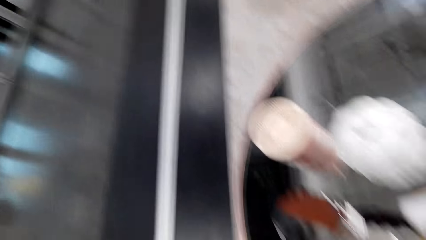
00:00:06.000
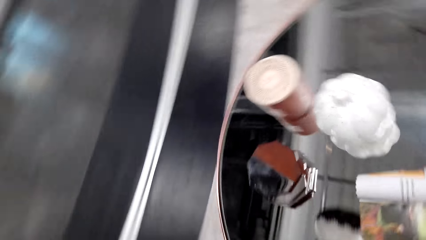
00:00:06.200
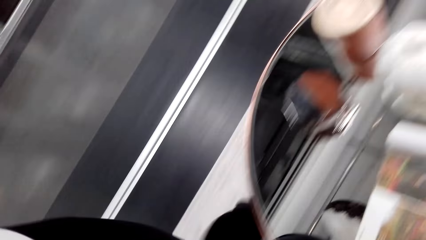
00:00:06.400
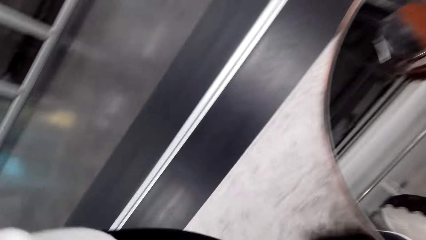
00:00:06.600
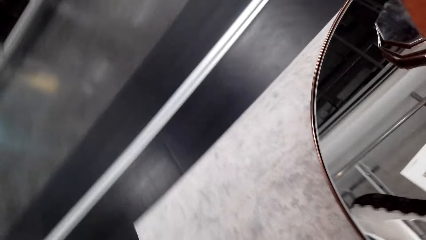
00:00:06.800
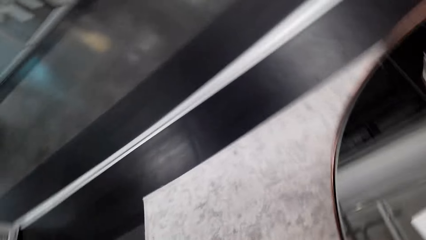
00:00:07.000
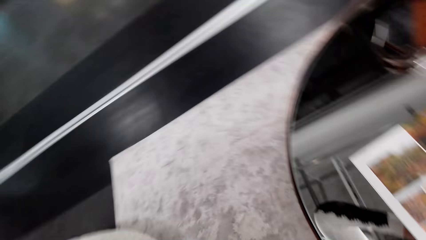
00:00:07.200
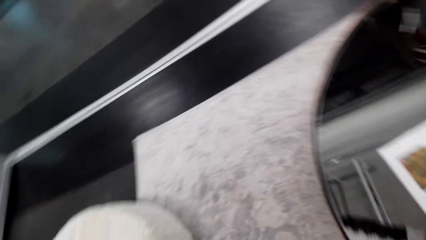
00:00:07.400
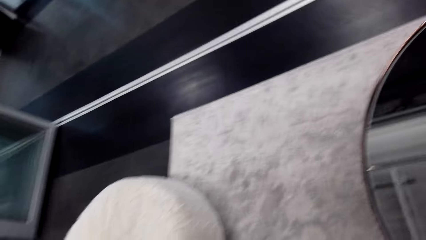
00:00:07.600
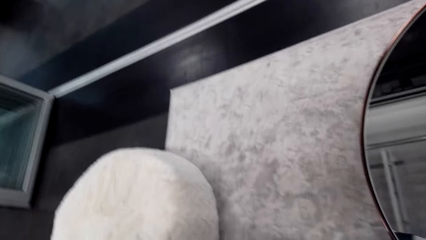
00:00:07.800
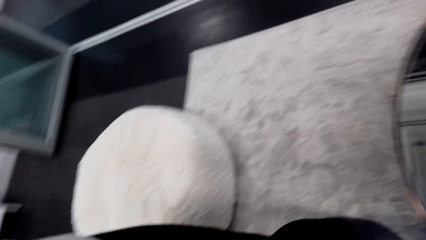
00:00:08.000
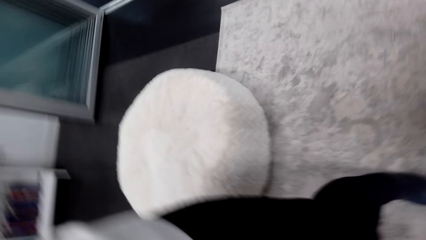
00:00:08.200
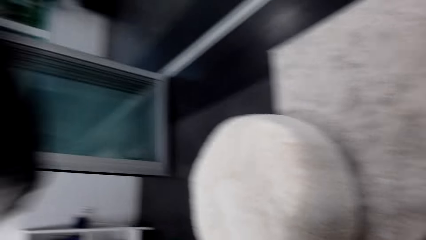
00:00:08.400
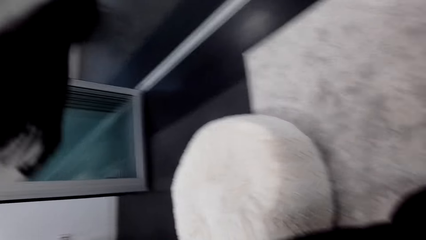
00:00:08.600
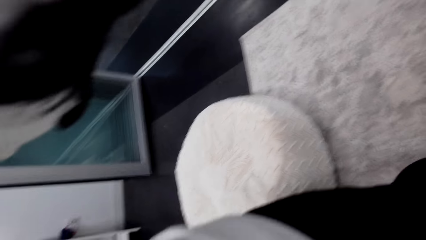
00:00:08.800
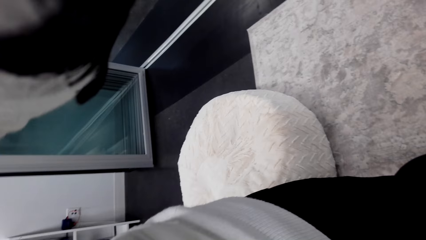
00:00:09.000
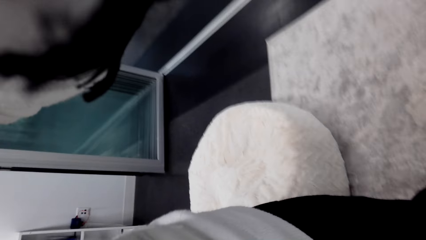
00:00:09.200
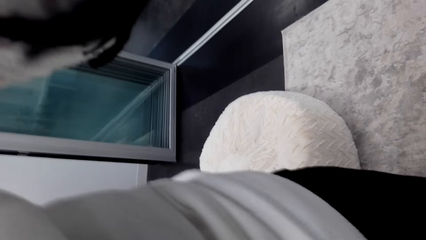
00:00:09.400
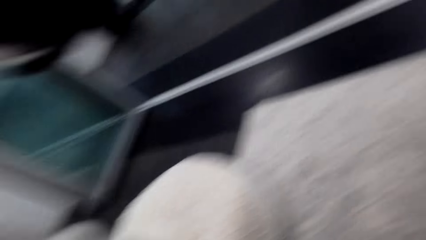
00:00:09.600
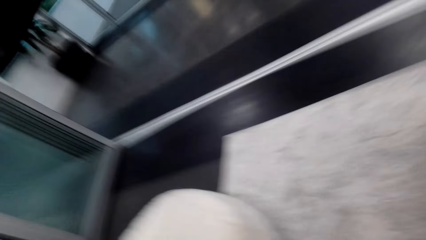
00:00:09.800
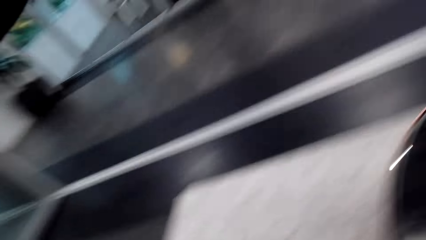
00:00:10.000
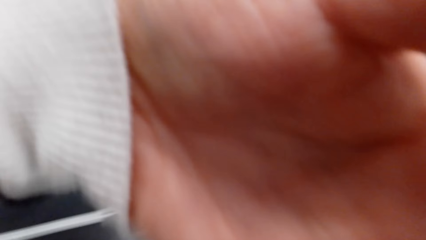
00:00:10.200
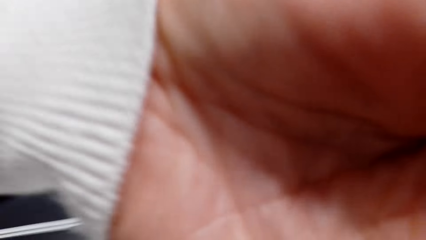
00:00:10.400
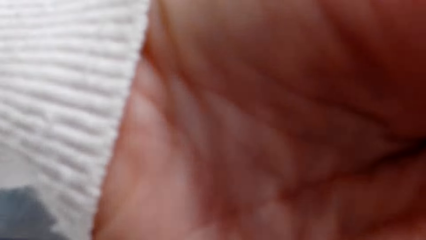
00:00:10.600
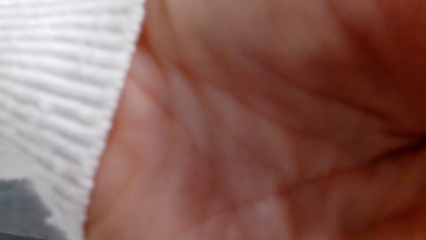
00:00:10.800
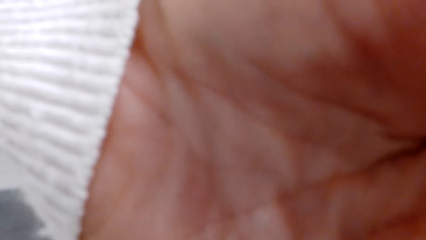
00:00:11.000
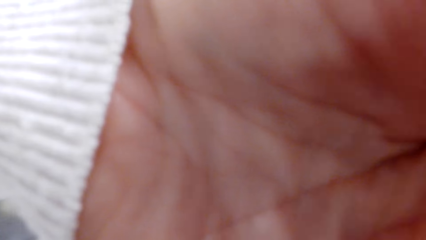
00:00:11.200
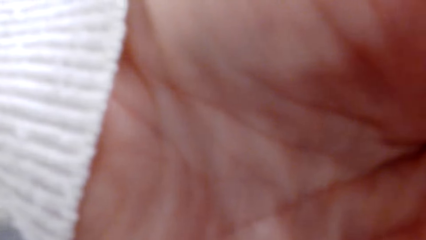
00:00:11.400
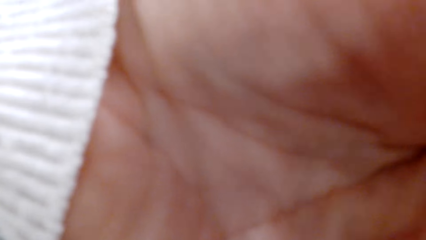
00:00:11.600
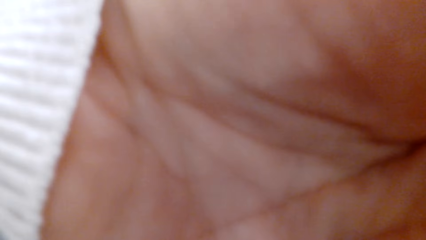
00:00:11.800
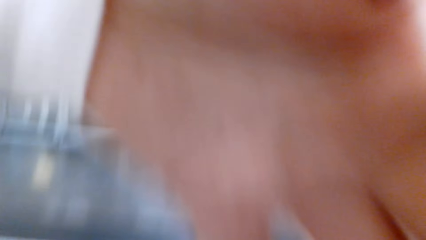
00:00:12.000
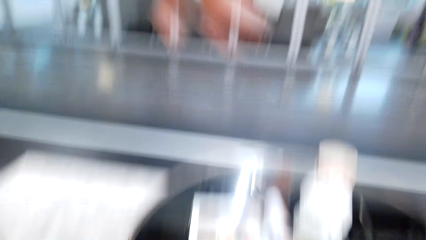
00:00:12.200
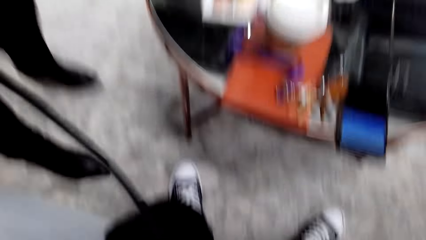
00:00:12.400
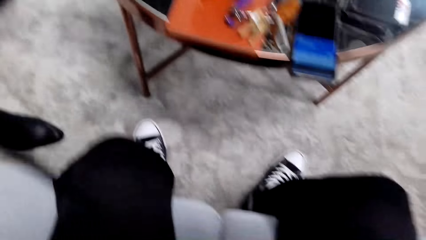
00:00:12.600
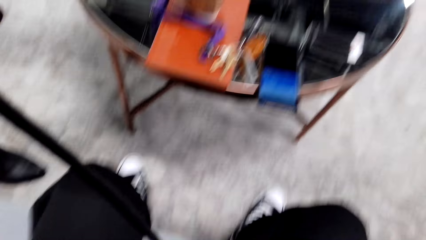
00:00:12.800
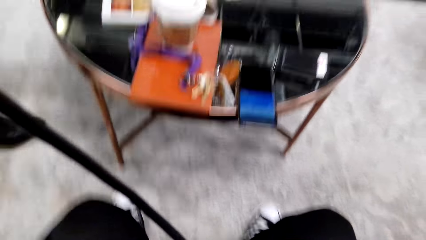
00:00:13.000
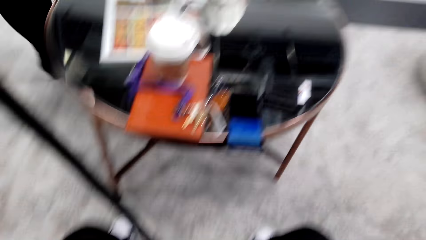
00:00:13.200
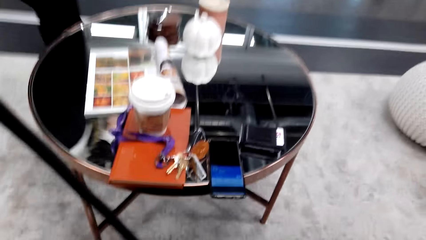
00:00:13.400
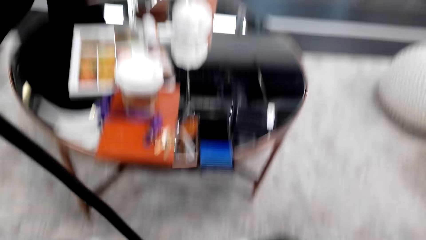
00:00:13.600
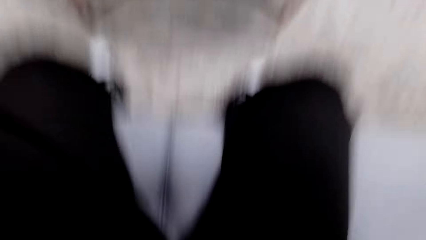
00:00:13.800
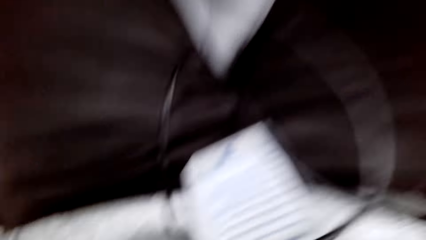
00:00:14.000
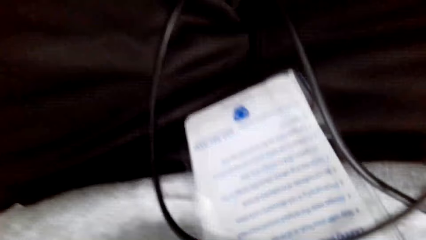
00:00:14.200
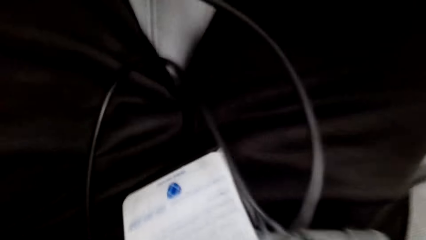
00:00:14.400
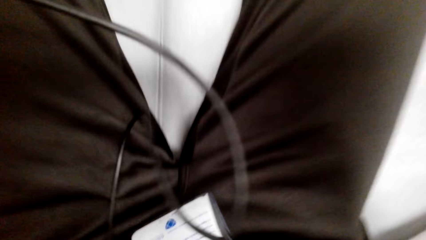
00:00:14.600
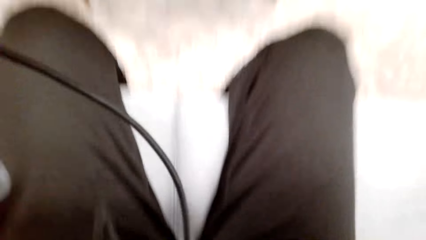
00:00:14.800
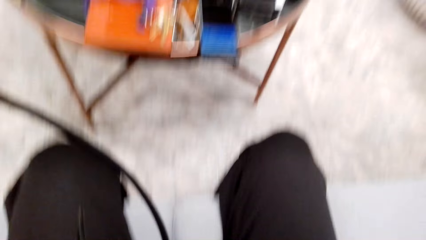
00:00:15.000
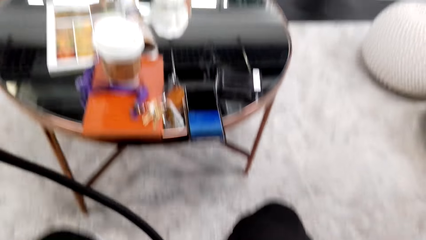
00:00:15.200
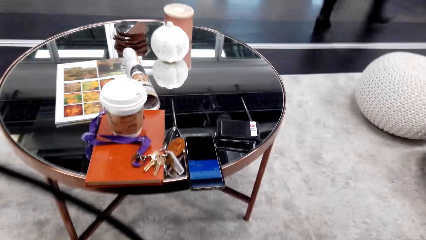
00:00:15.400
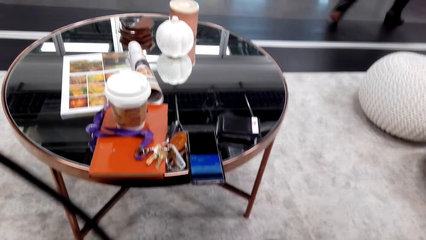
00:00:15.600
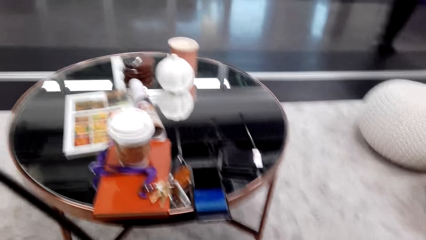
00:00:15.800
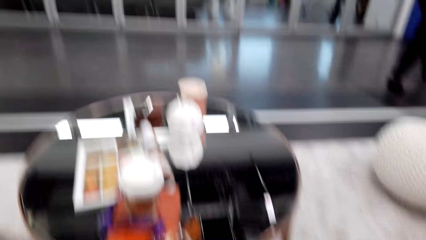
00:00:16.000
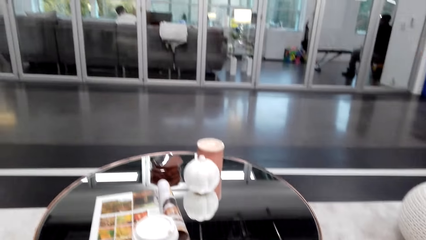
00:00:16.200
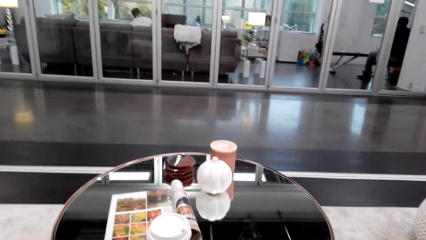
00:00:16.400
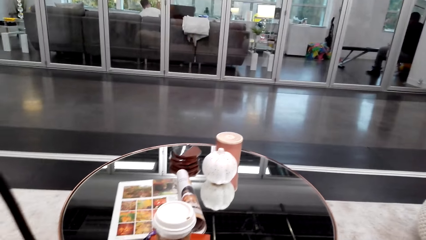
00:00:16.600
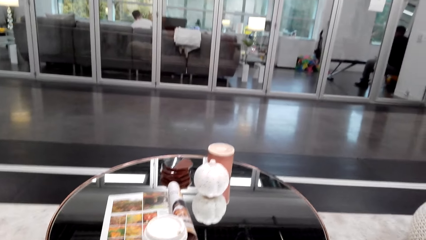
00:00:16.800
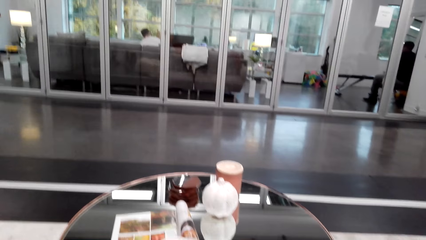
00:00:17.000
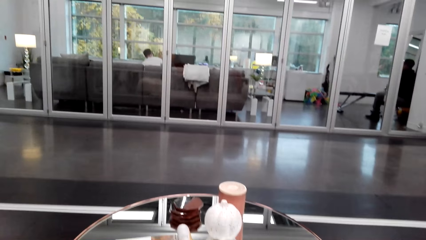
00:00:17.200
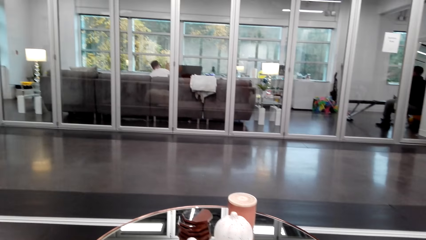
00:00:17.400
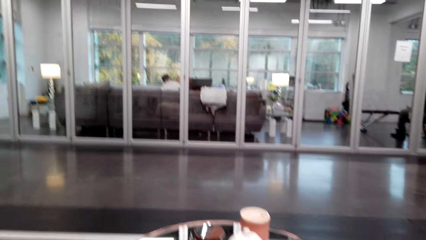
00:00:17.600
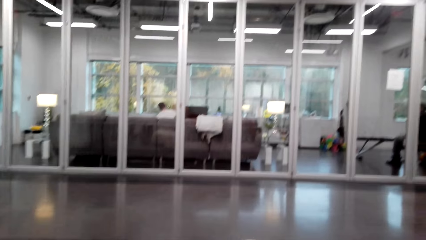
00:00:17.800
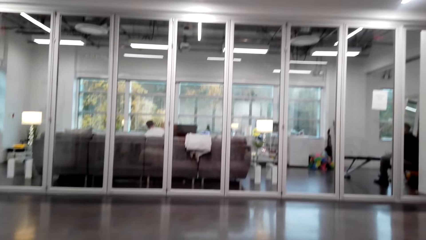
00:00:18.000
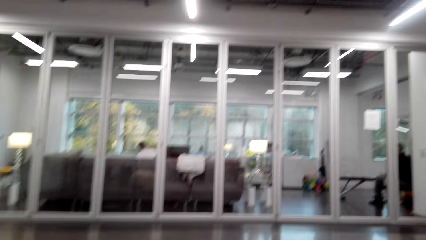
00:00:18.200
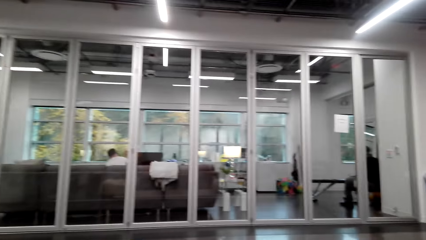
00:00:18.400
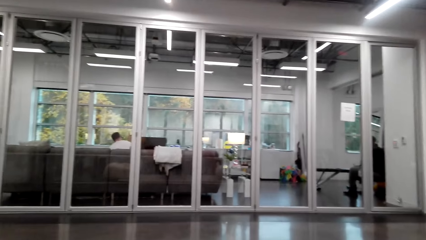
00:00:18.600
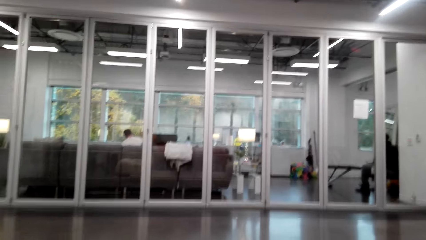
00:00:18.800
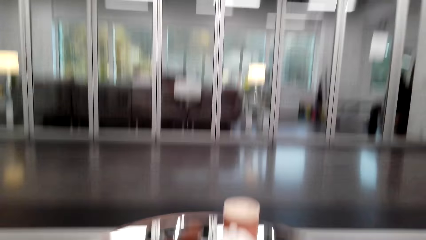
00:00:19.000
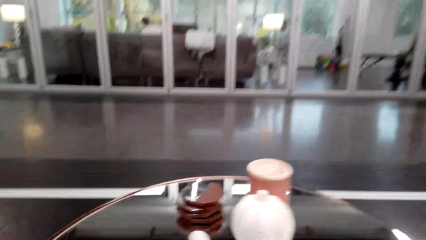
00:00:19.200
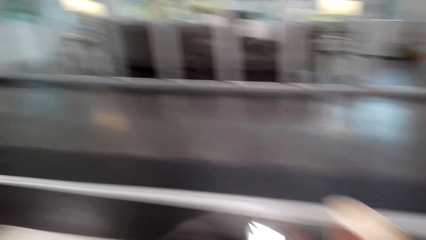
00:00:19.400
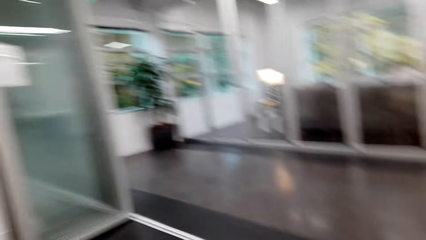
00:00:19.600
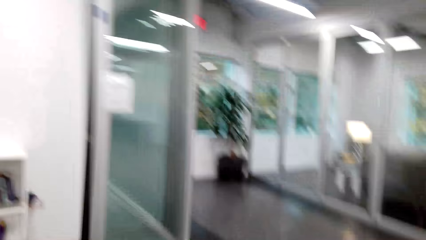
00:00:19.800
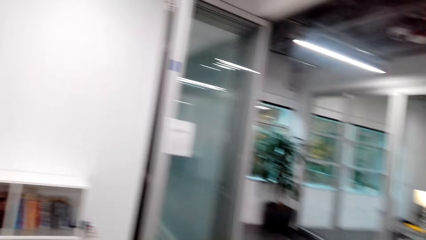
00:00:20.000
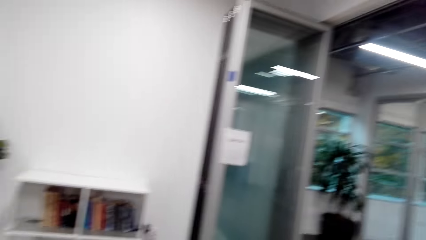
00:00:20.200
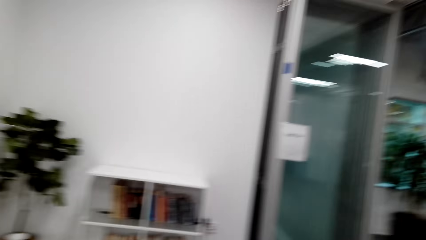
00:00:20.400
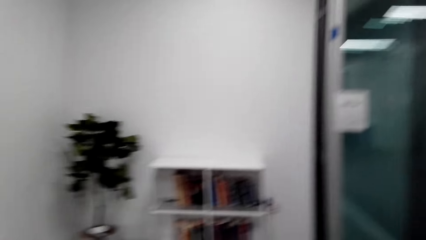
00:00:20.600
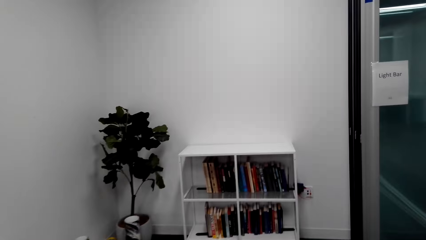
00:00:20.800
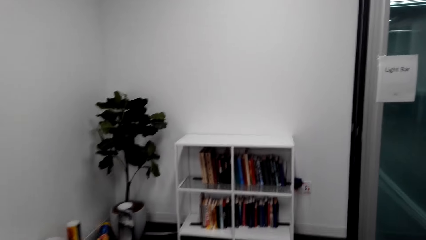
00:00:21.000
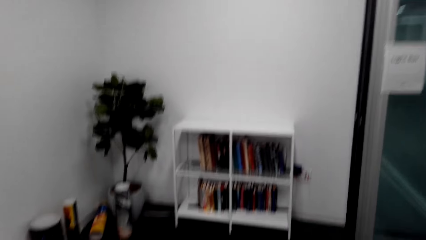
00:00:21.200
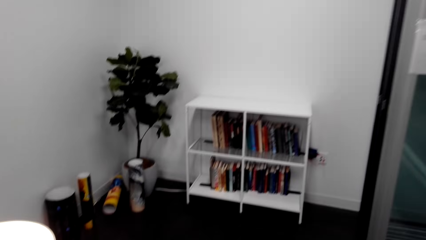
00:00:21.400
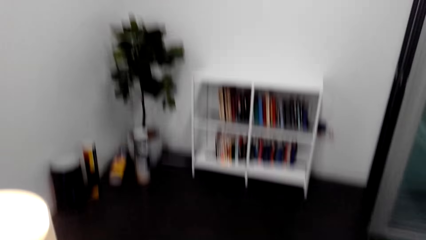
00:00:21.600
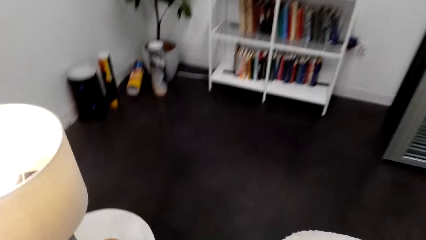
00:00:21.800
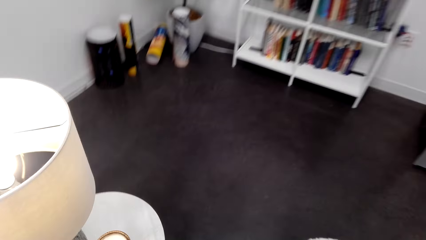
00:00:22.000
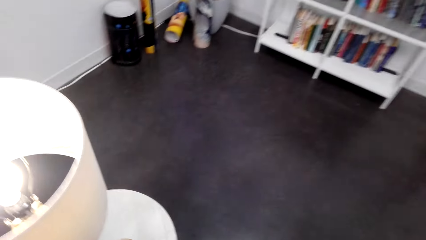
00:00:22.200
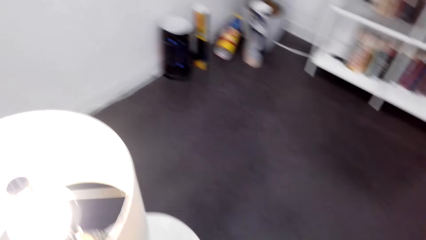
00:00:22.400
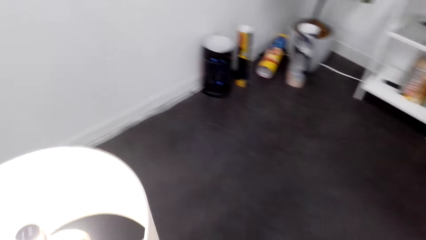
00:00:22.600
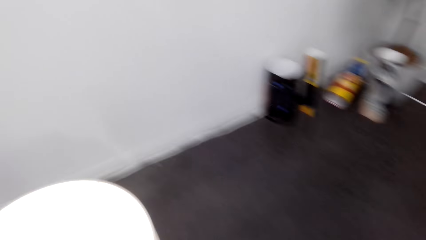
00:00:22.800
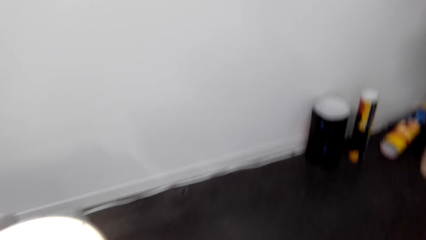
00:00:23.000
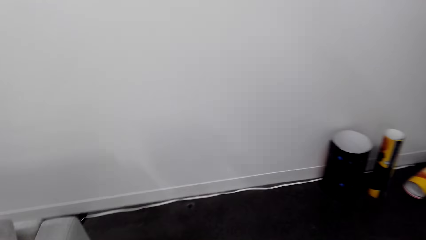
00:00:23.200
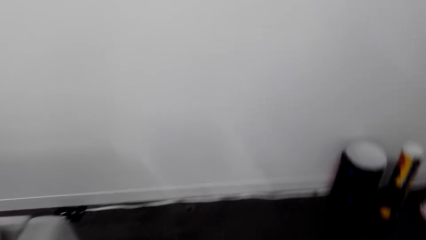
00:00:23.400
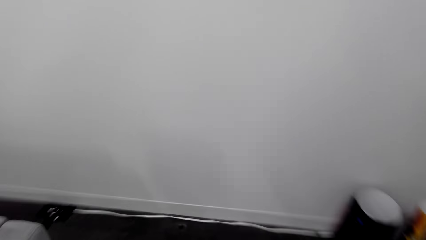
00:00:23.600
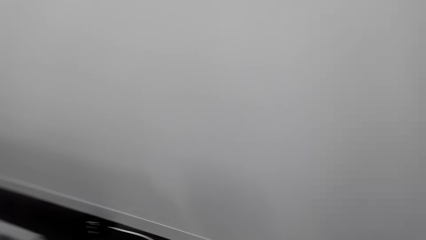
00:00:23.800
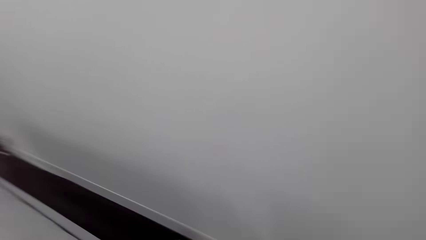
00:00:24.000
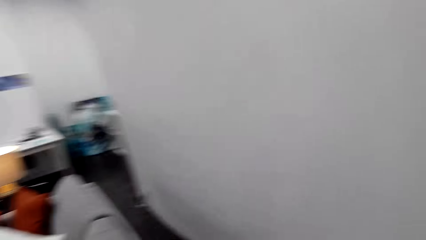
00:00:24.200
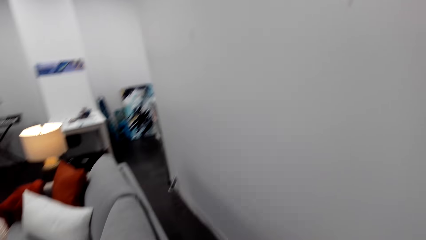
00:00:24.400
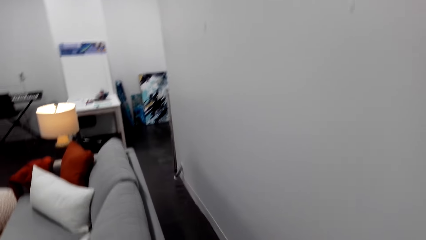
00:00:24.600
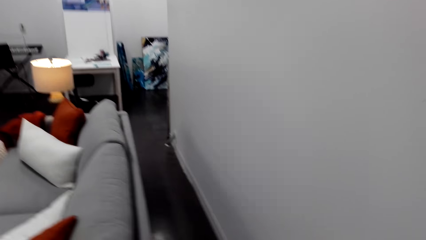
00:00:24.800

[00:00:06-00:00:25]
The camera wearer looks around. They give a man the camera. They fix the camera. They walk around the office.
